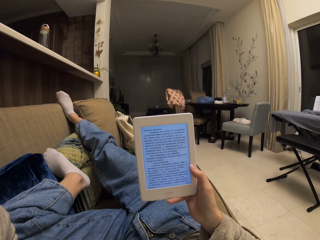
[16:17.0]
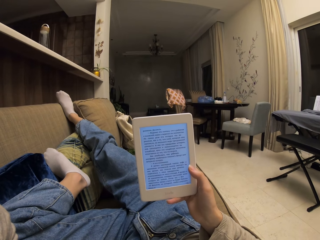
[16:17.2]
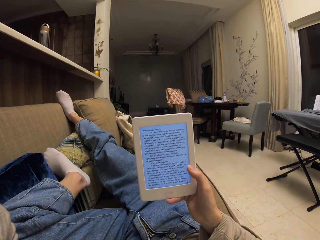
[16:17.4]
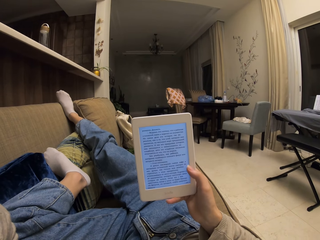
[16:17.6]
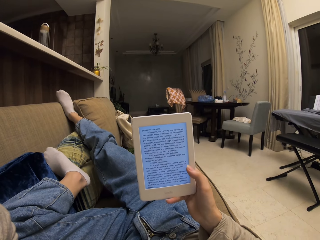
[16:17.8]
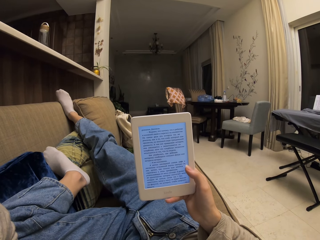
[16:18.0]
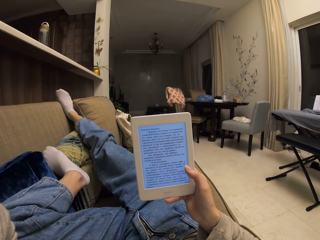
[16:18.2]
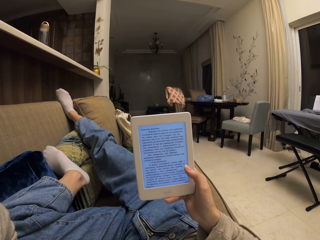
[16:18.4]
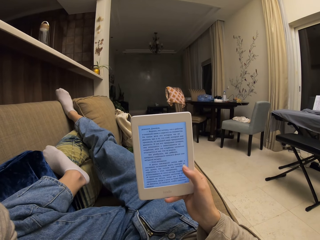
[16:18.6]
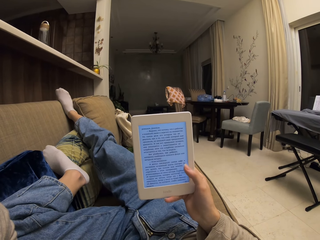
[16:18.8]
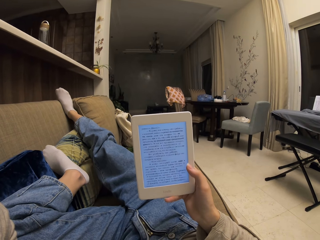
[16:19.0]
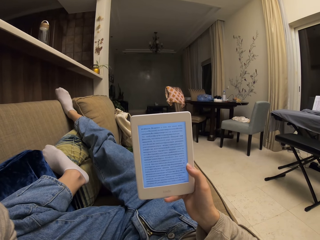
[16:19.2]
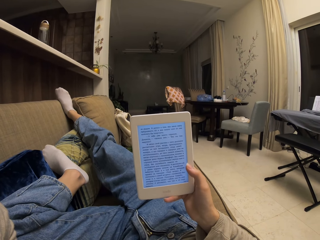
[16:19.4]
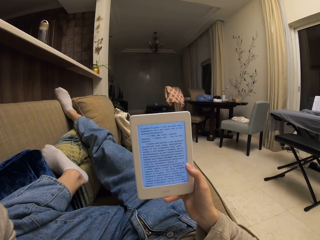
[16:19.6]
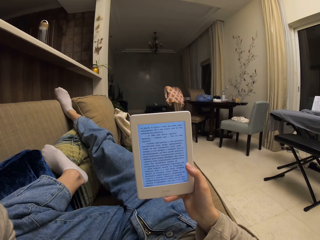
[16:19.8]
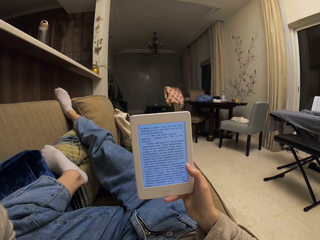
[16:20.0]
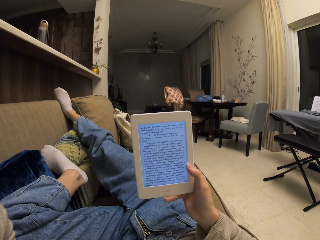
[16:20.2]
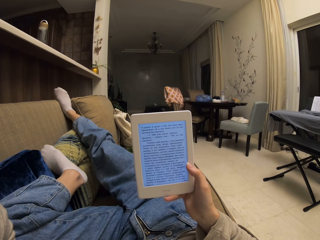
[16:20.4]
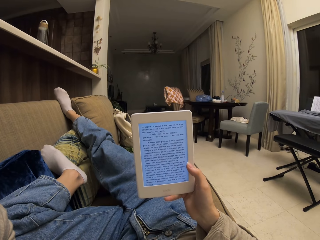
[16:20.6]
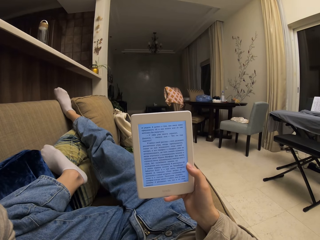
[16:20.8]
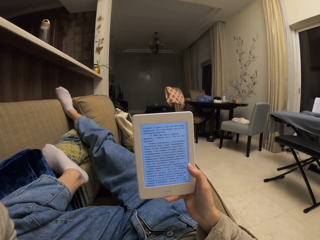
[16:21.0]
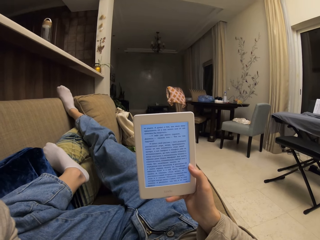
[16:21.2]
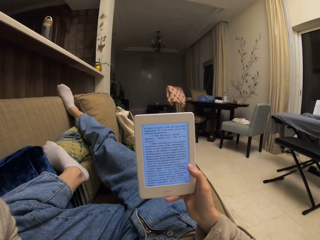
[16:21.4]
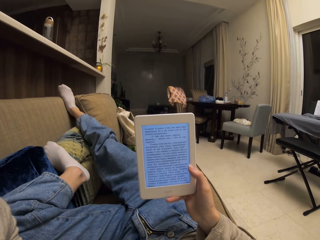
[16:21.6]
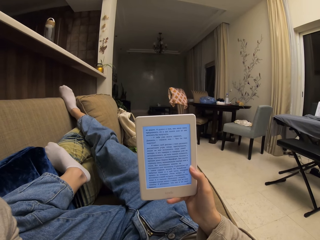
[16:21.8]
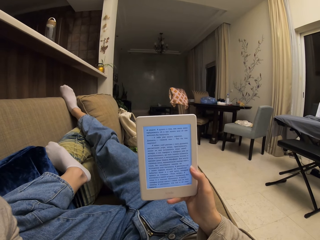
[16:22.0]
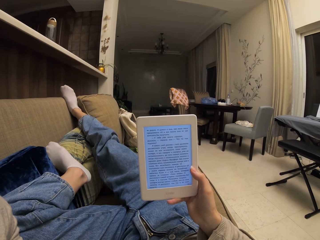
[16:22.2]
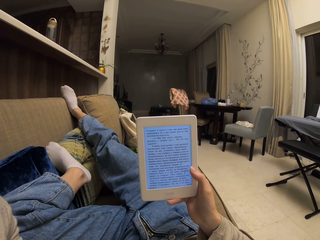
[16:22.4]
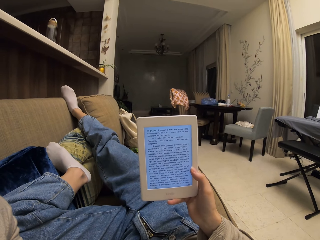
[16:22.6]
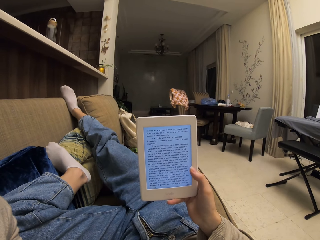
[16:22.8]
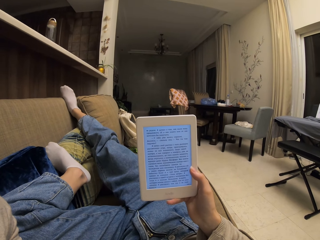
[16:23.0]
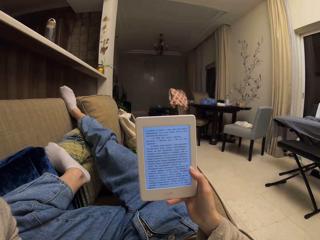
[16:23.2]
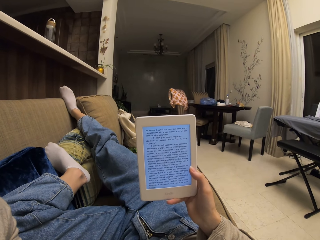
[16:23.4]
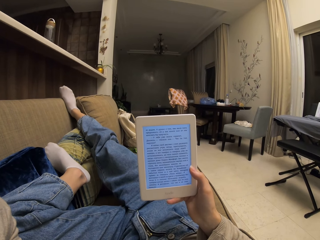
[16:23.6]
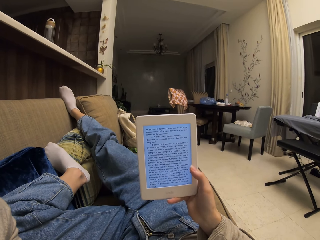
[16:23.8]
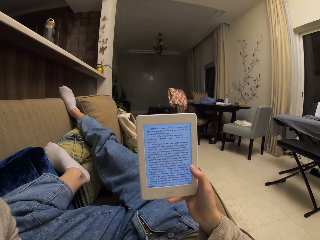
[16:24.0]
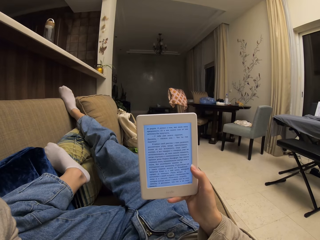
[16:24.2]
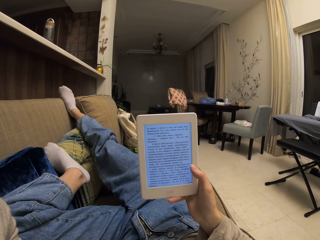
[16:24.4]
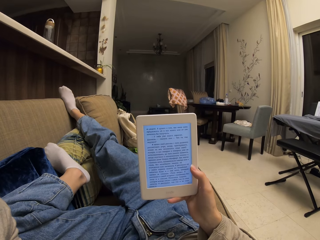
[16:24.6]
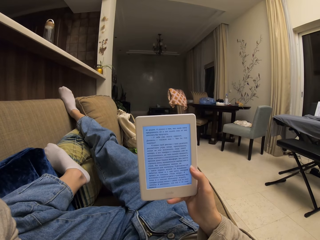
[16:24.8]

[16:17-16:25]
The camera wearer taps on the screen of the phone. They read from the phone.

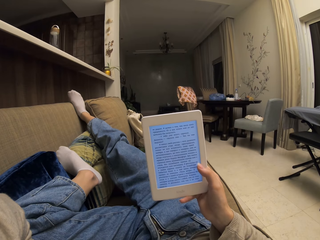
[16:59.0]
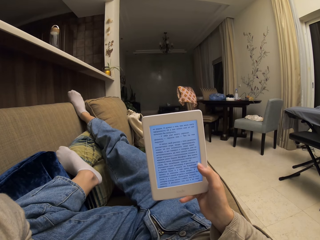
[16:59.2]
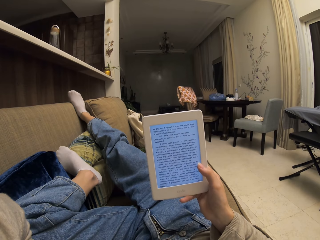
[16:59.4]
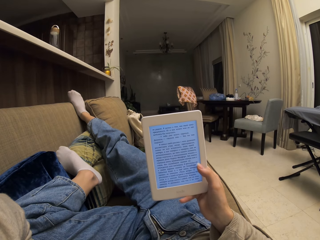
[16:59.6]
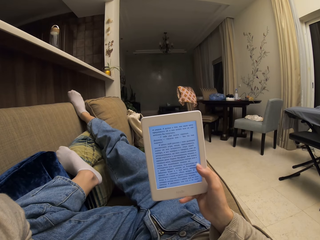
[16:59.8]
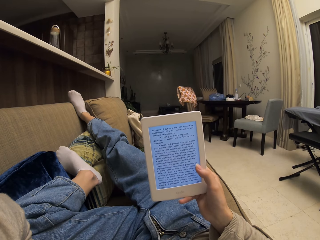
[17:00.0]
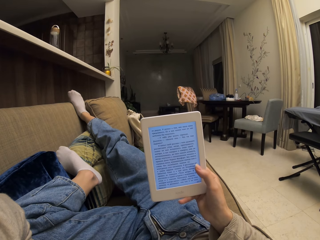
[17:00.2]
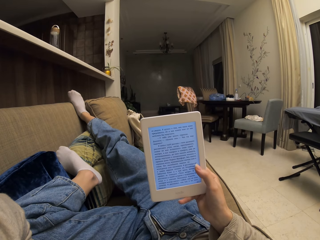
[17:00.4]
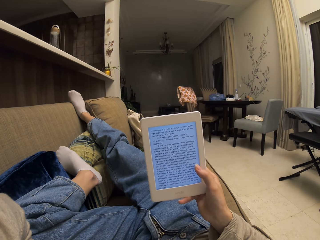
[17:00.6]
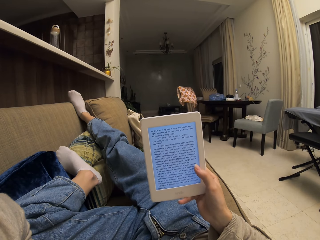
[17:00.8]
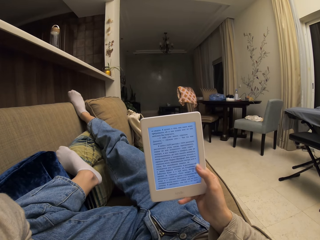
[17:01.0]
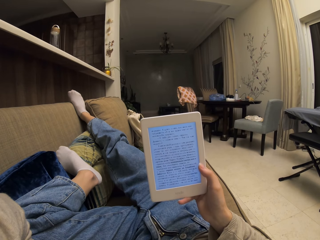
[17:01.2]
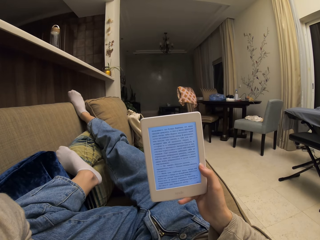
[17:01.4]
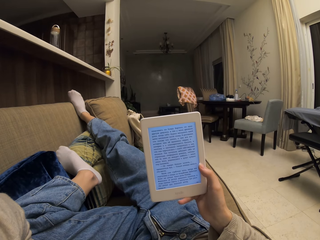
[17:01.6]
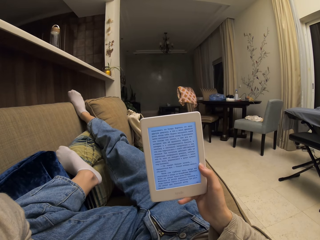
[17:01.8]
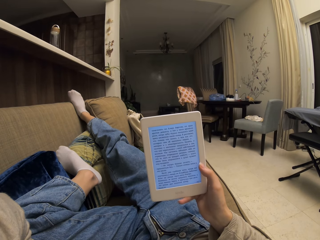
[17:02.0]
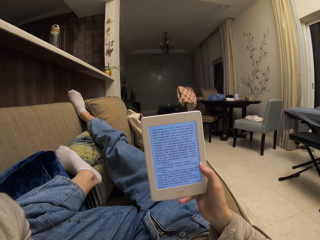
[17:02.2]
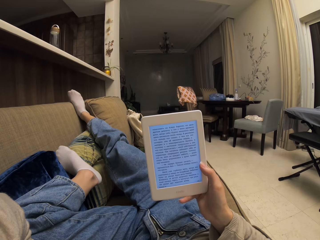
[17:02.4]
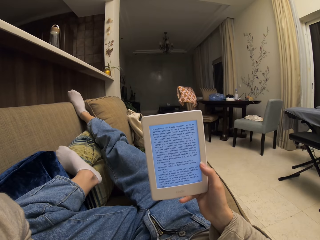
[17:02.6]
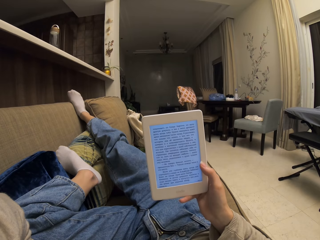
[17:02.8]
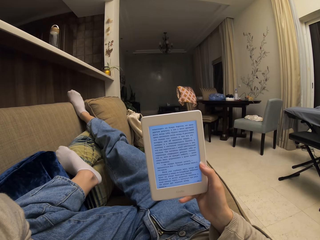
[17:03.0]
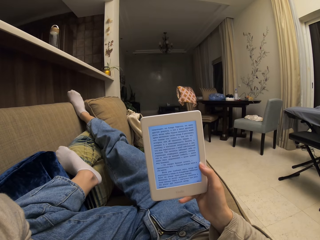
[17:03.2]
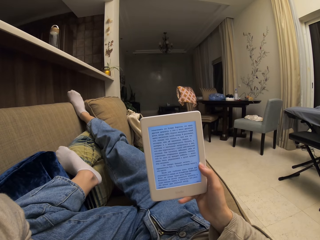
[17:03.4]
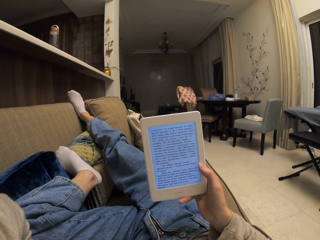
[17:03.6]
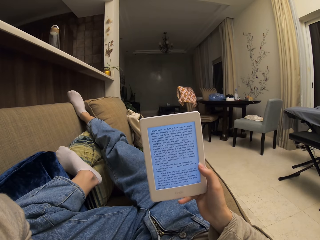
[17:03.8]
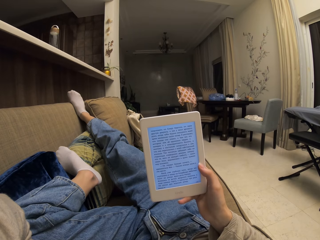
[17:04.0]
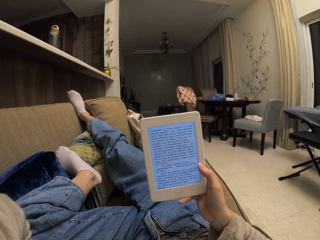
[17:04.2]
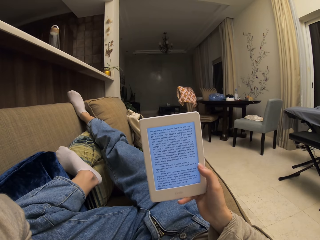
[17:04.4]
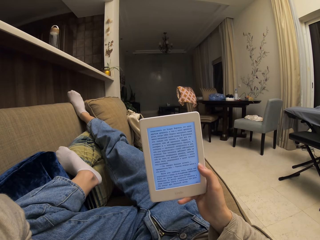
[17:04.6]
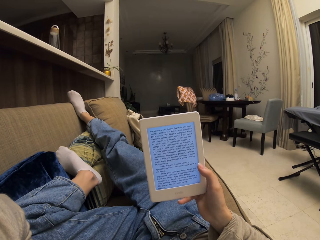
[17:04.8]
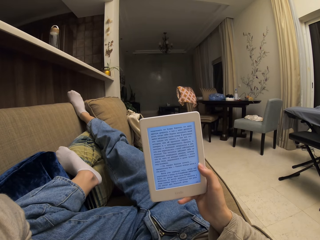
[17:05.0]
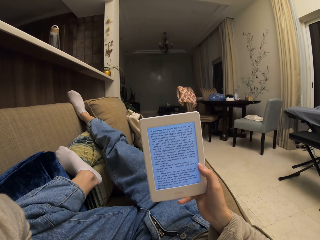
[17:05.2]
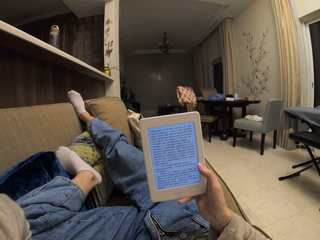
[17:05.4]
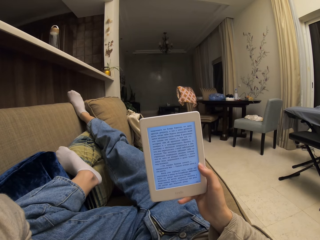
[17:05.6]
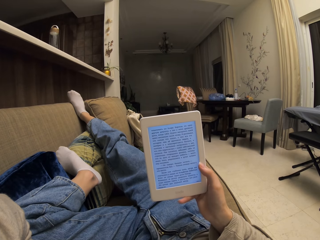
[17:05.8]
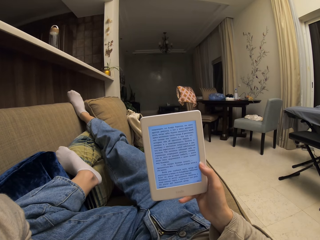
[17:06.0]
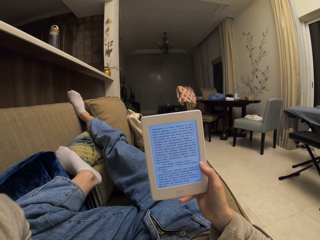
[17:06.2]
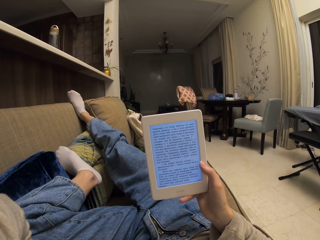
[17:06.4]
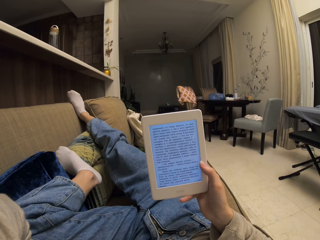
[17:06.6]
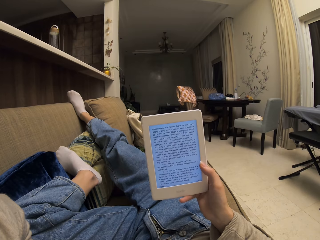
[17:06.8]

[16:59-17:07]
The camera wearer taps on the screen of the phone. They read from the phone.

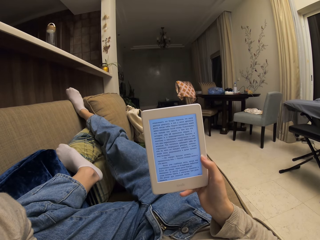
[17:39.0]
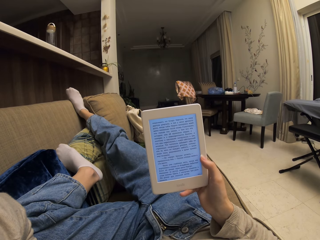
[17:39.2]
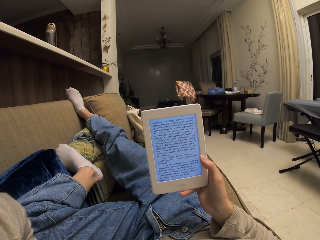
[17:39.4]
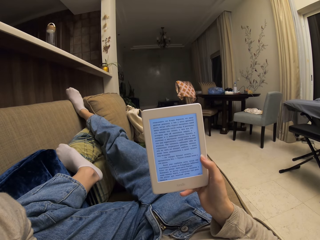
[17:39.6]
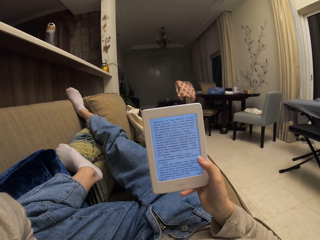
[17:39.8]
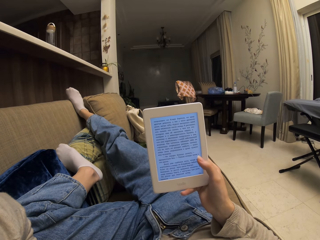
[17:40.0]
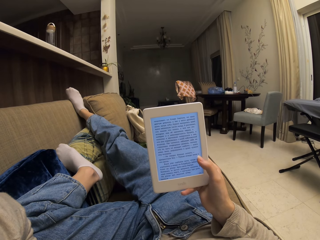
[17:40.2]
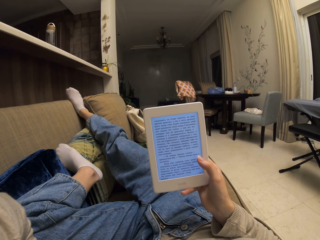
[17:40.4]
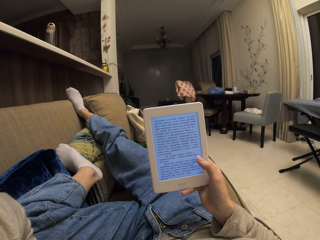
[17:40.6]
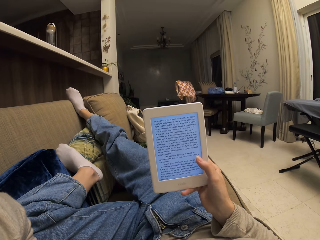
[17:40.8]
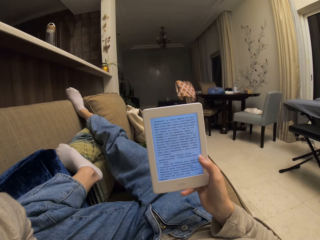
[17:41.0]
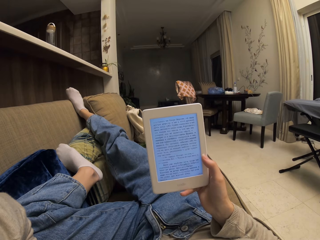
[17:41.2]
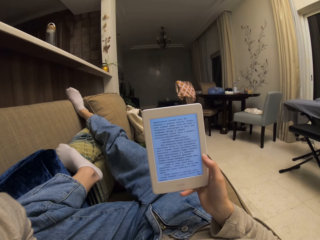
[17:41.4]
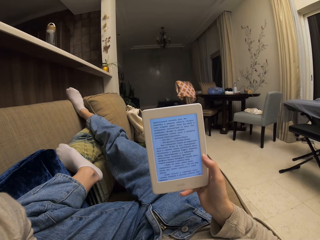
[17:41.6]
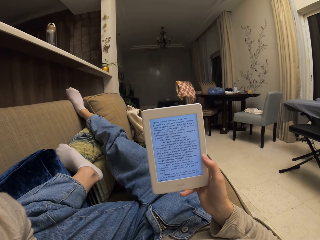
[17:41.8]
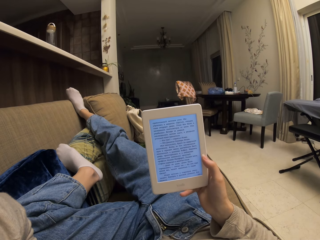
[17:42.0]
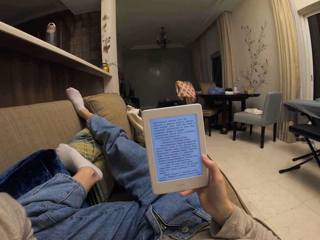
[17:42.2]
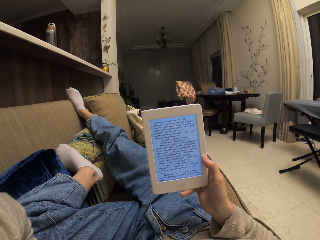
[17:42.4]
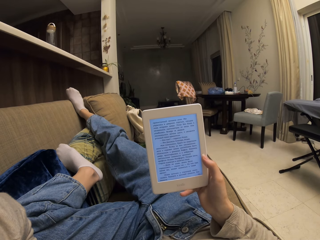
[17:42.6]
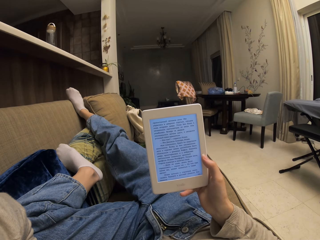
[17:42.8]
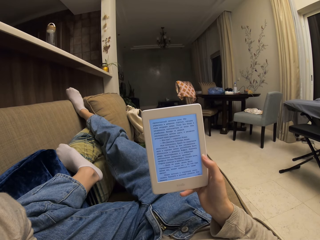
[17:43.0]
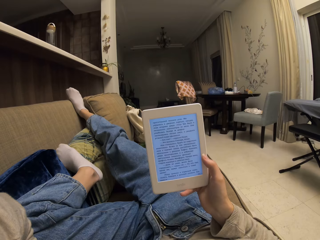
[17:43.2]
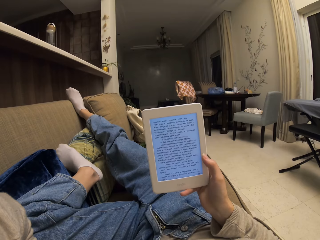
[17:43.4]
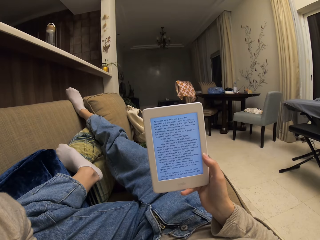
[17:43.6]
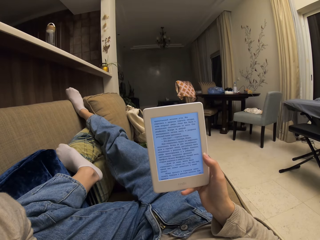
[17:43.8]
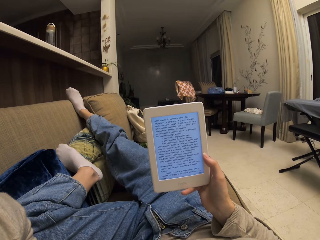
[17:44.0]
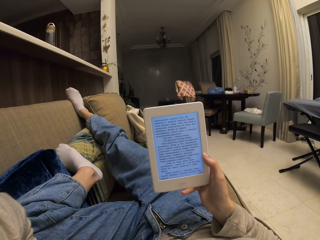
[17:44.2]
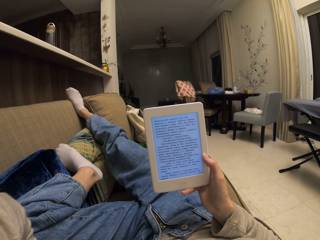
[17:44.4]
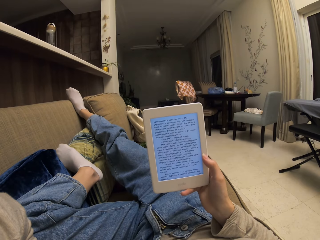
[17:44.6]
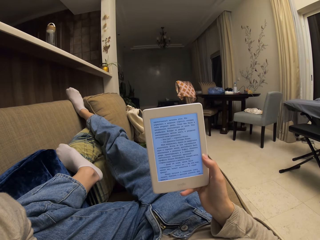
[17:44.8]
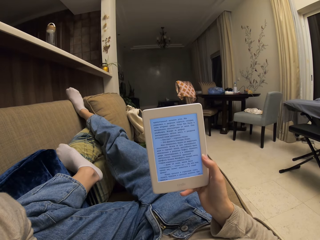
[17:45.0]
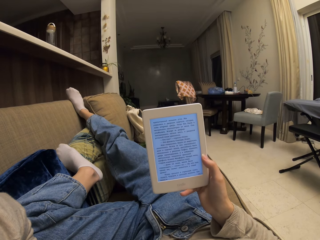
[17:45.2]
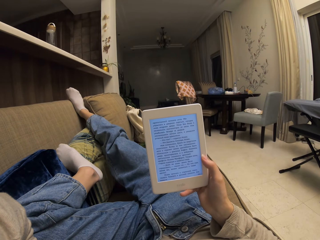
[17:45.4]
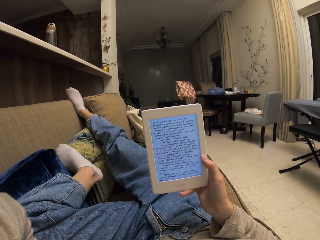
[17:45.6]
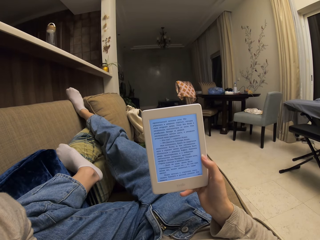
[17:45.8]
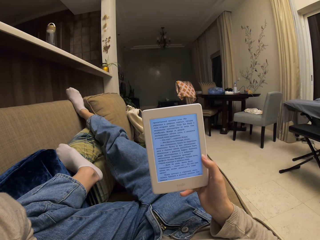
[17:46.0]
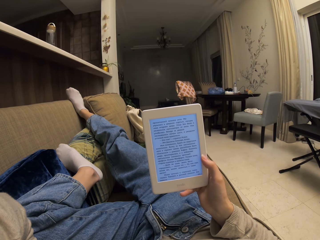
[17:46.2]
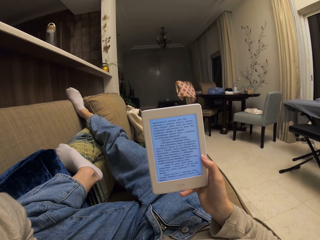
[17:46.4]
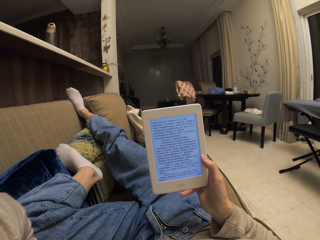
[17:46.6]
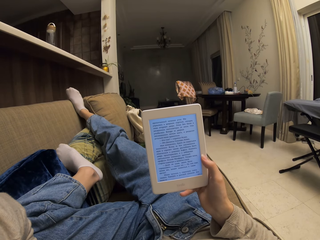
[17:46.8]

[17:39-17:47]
The camera wearer taps on the screen of the phone. They read from the phone.
